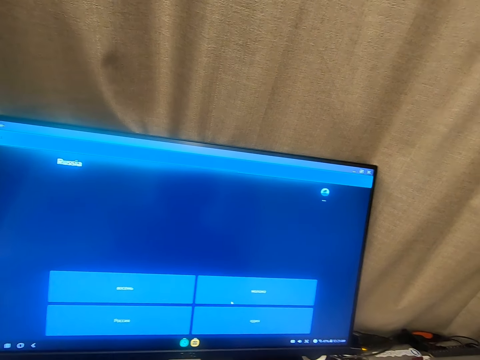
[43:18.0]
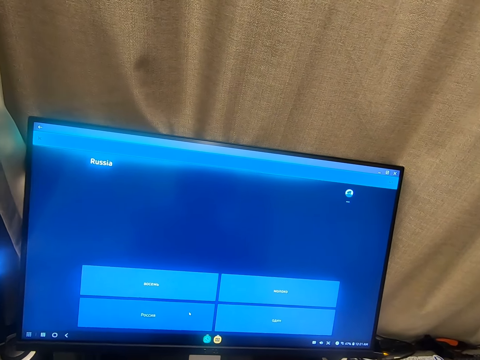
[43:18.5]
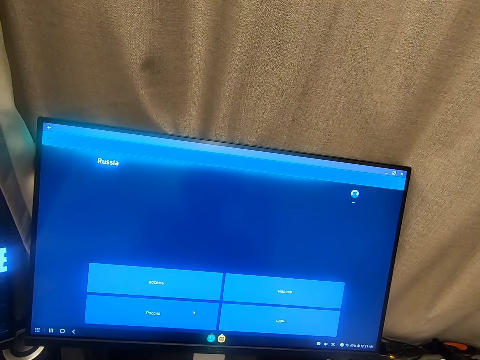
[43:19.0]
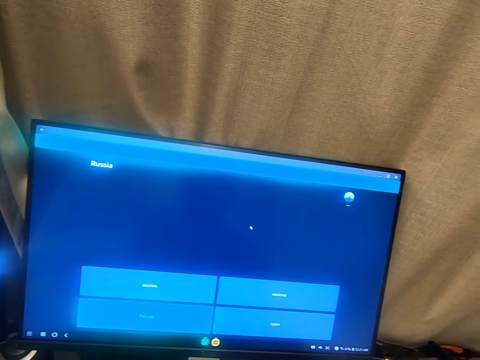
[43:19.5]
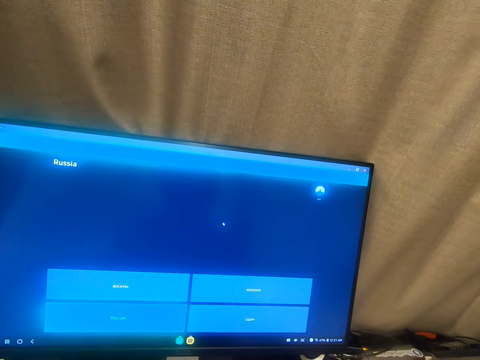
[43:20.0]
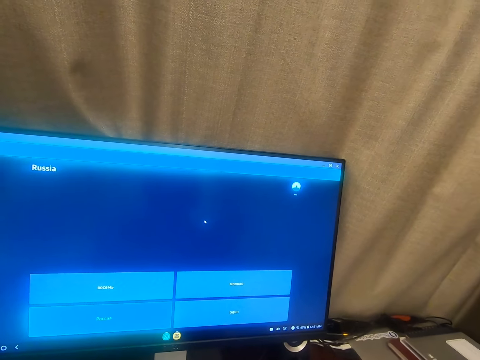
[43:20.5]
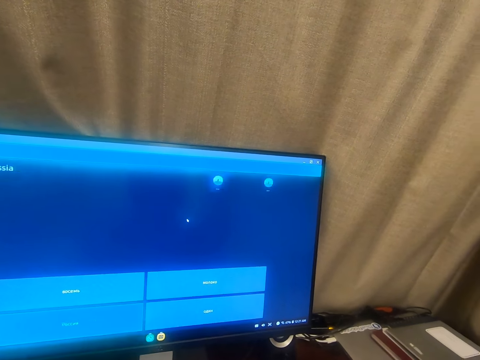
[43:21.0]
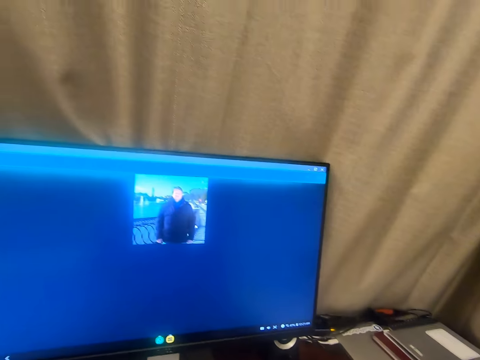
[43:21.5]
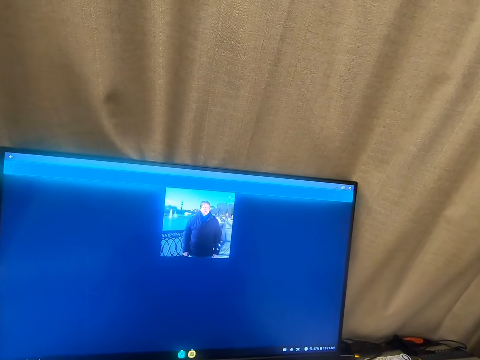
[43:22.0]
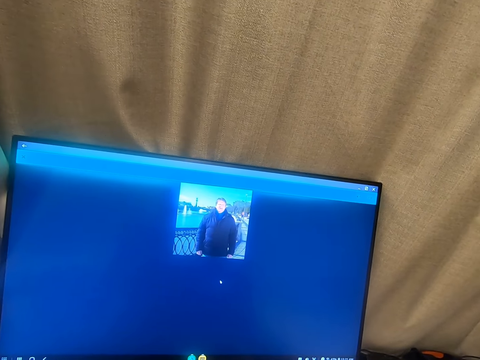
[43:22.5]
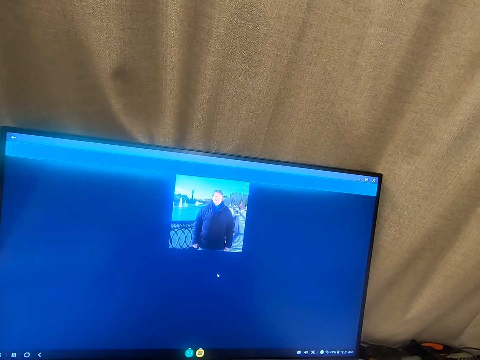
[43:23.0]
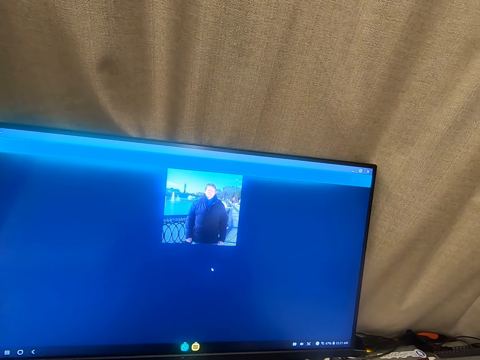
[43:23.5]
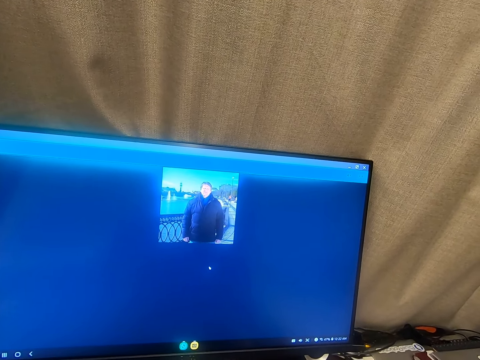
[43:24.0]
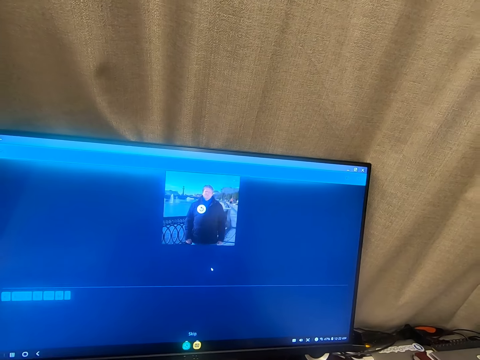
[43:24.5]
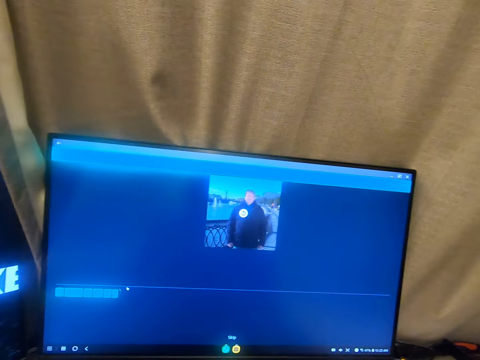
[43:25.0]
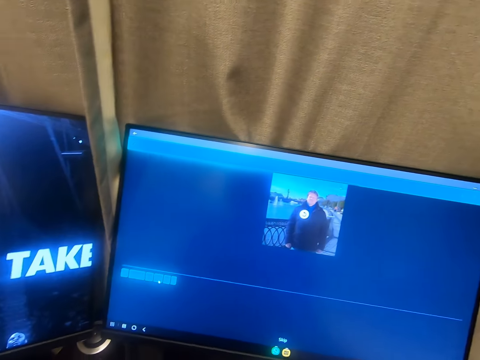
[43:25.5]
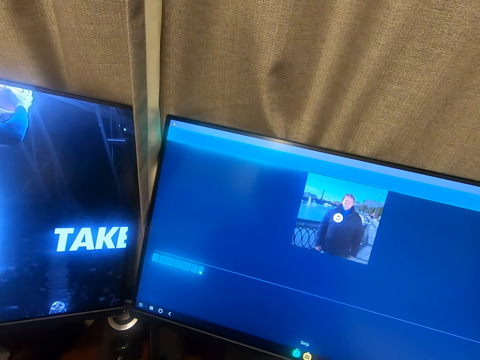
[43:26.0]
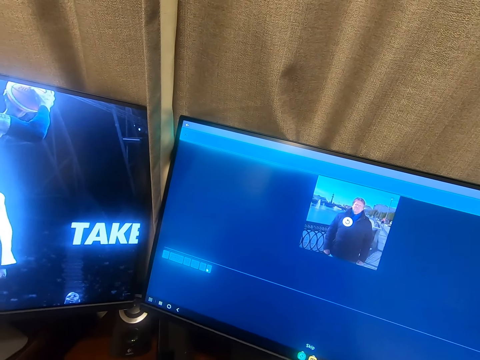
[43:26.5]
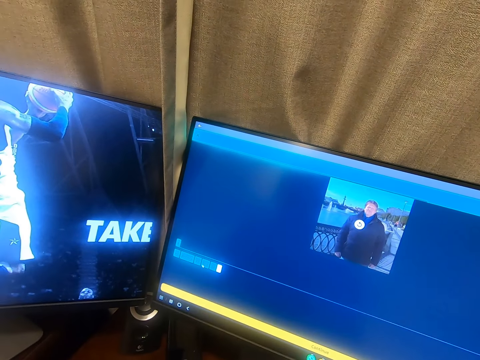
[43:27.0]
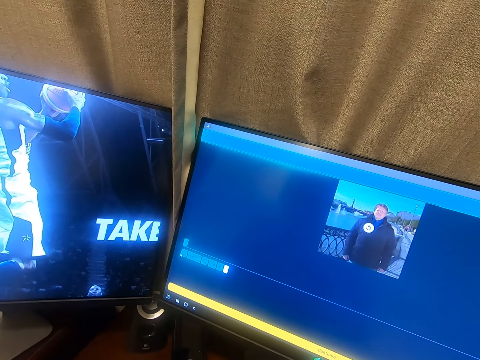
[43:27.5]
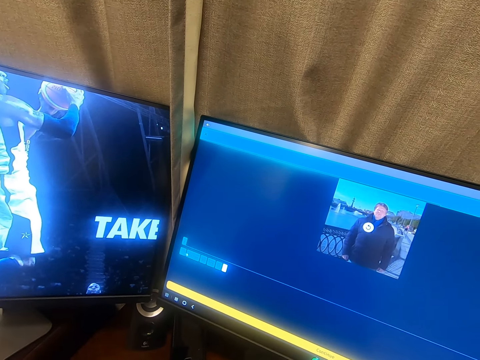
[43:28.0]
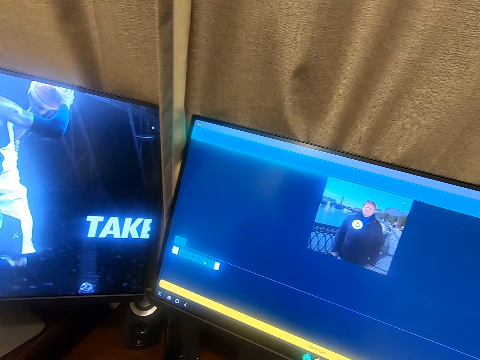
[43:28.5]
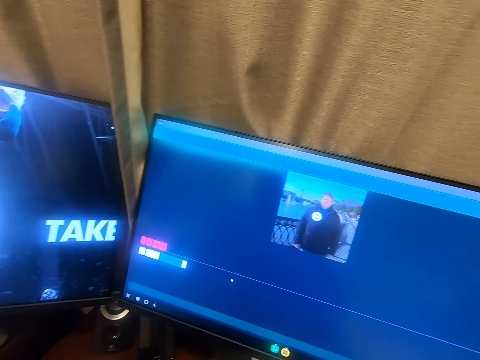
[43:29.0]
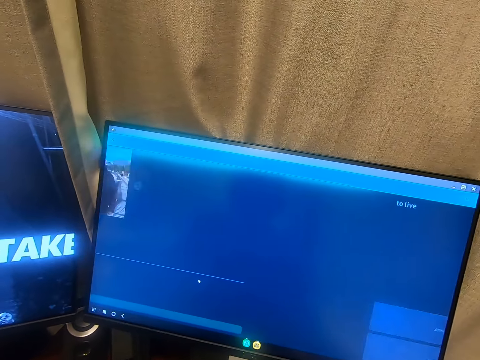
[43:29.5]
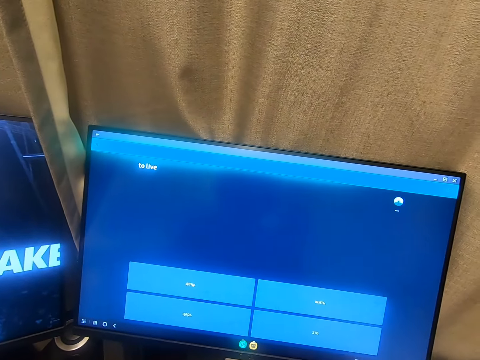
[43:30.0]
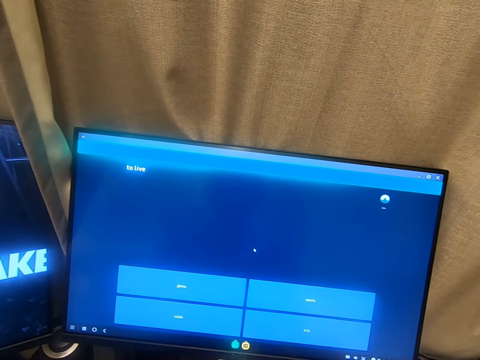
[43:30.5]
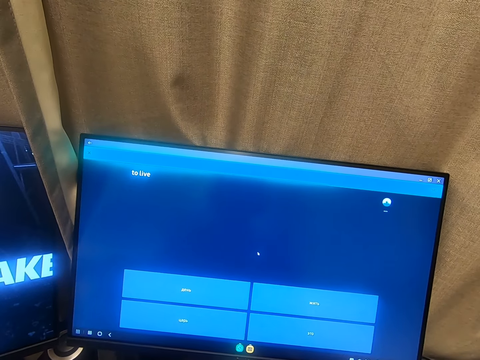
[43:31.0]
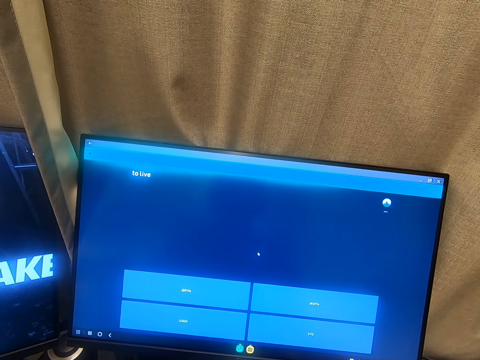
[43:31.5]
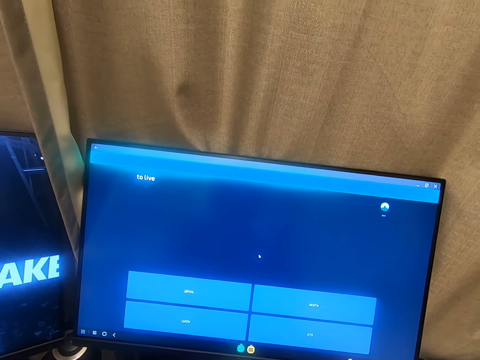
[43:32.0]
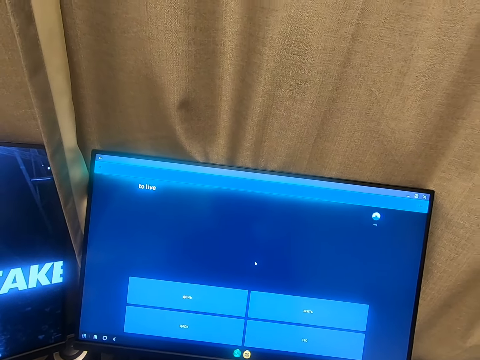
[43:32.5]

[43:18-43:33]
The camera wearer clicks a mouse with his hand. He looks around the room. He clicks the mouse with his hand. He clicks the mouse again.

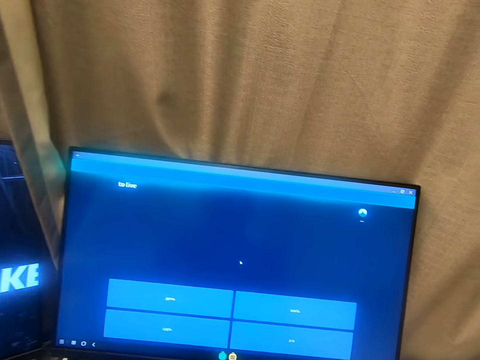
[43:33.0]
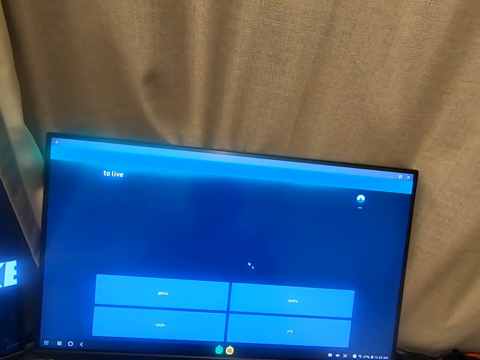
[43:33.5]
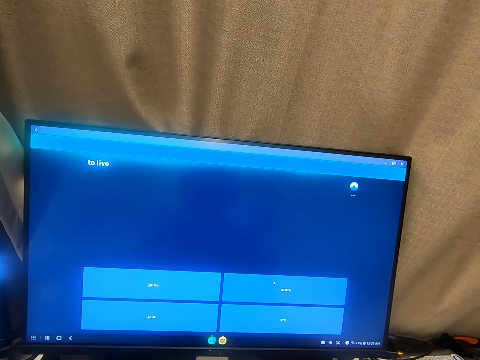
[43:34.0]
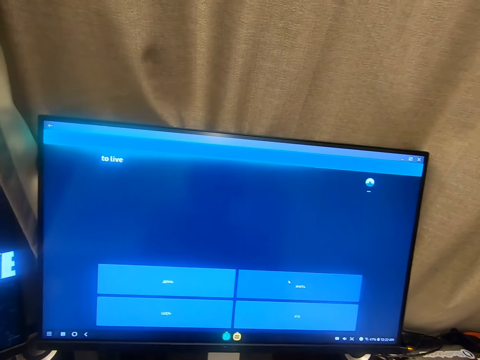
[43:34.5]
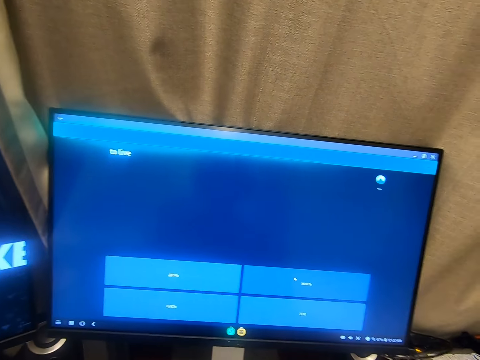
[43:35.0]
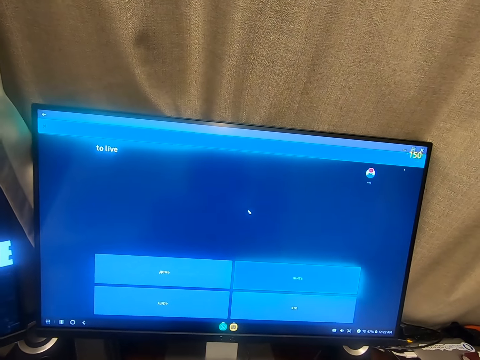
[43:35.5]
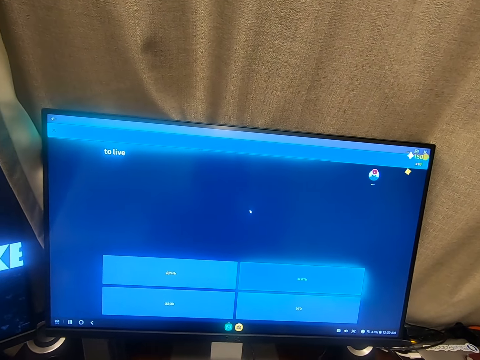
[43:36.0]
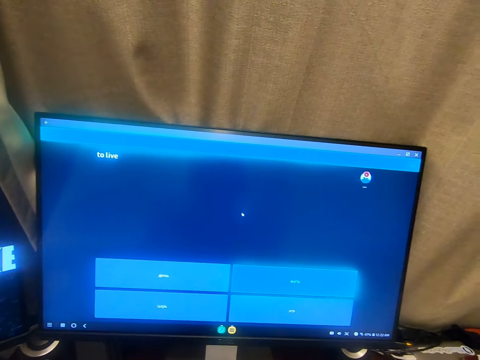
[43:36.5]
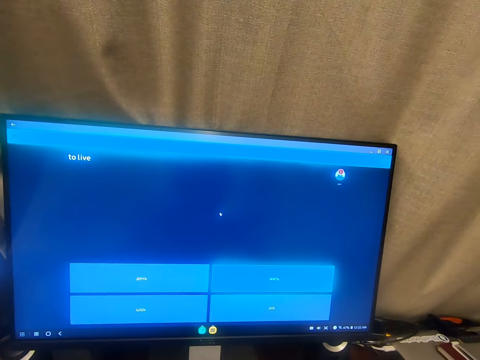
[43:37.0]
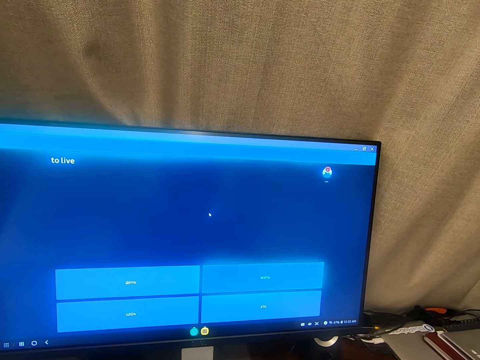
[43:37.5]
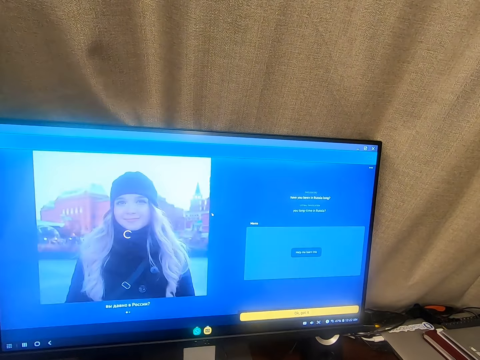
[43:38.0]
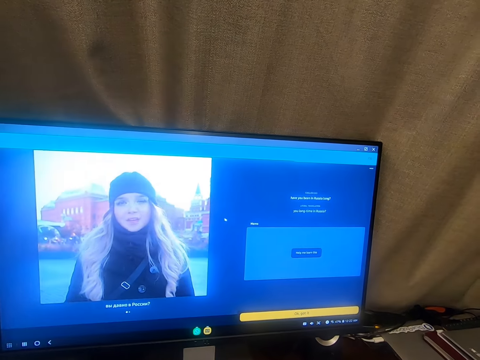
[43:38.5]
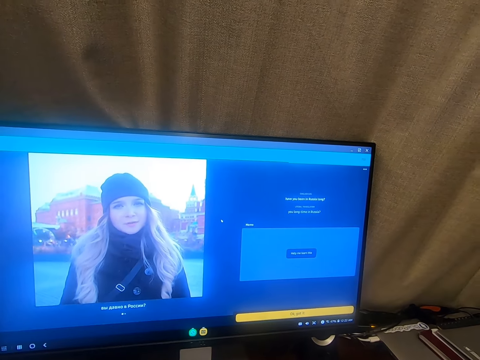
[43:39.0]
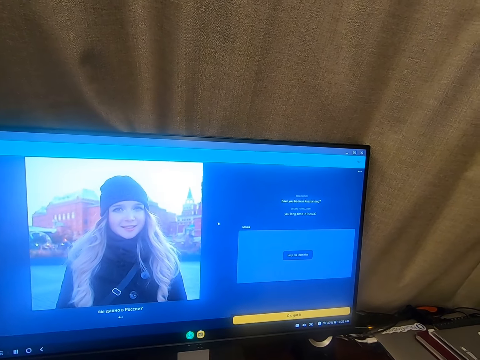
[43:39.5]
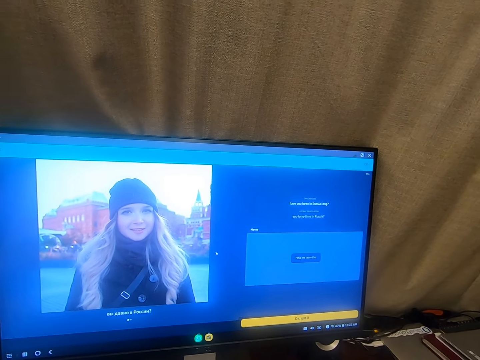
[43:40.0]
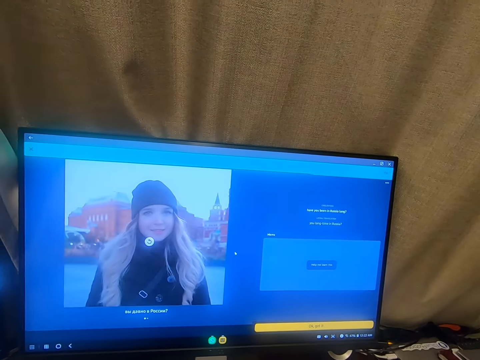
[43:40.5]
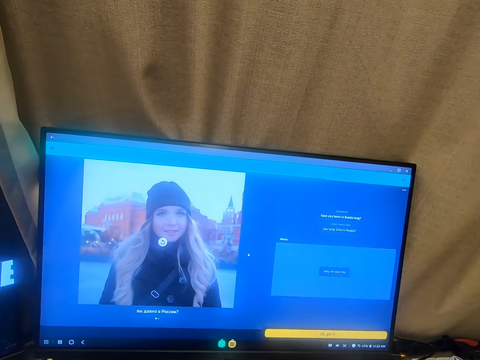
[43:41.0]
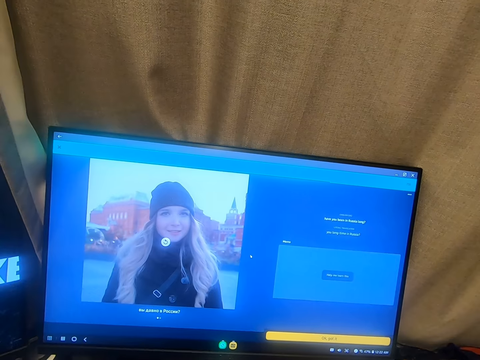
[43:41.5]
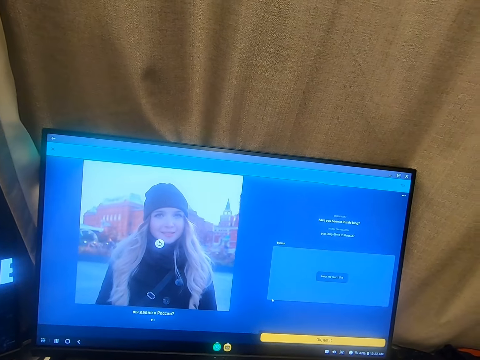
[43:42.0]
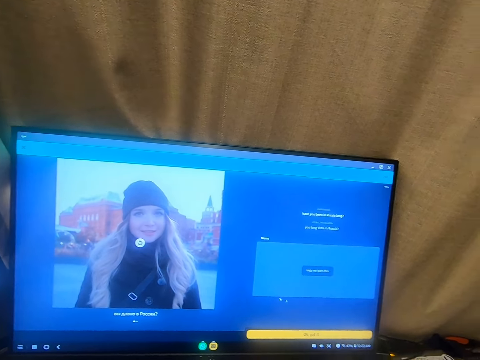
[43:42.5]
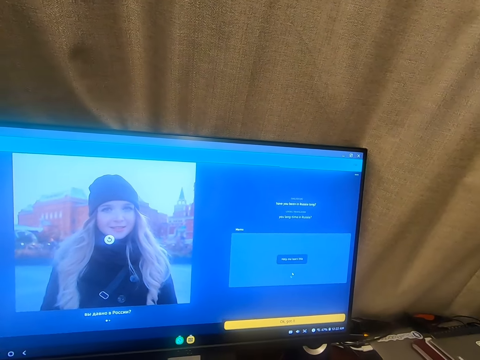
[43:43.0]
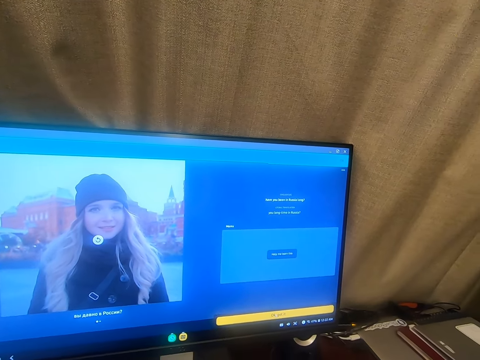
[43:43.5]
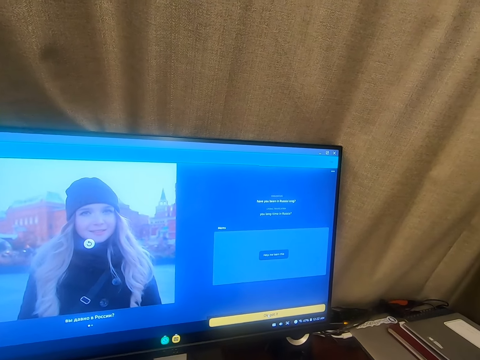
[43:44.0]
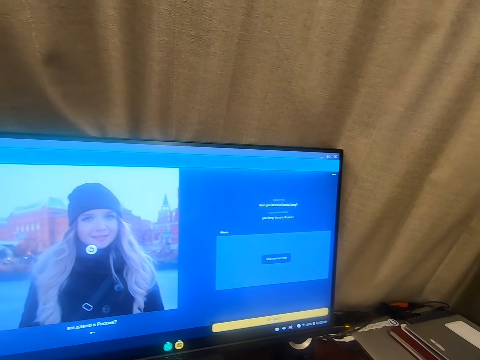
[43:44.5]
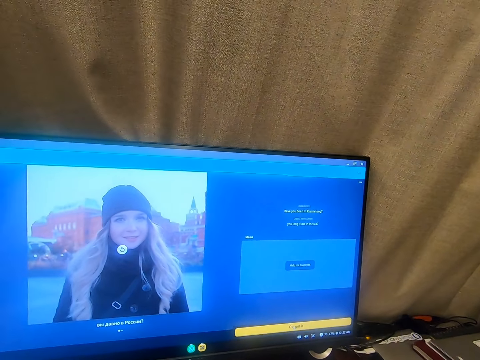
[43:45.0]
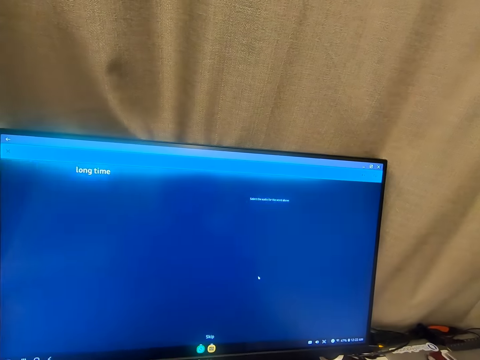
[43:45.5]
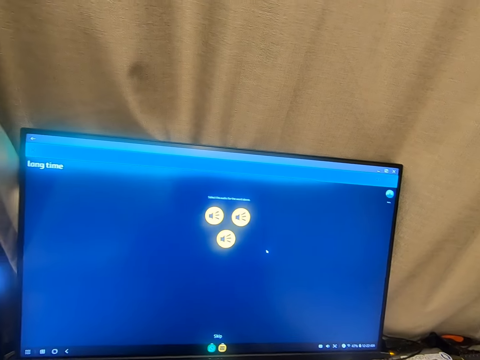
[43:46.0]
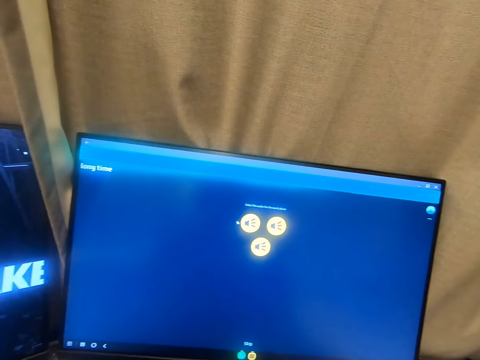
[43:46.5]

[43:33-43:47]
The camera wearer clicks a mouse with his hand. He clicks the mouse again.
